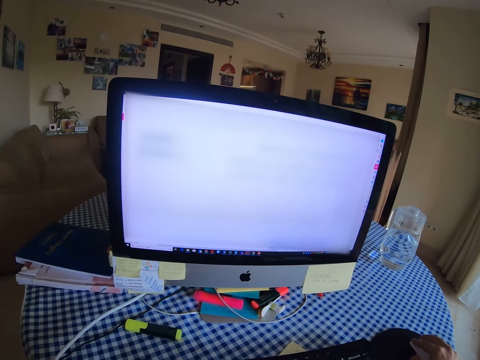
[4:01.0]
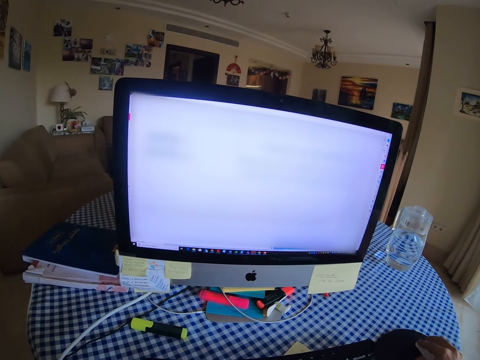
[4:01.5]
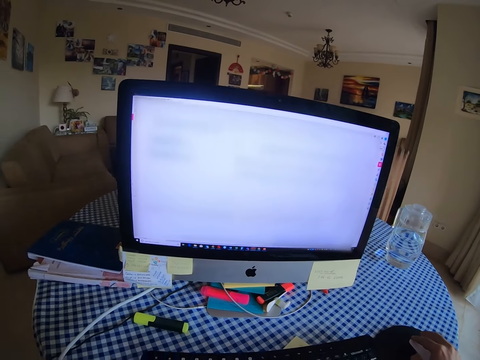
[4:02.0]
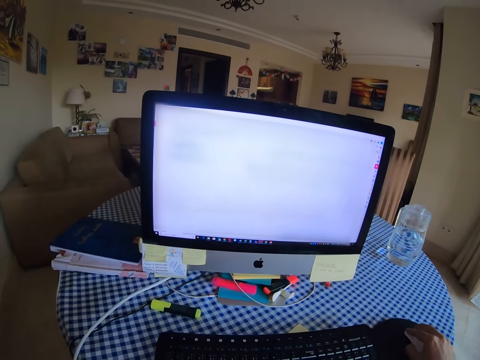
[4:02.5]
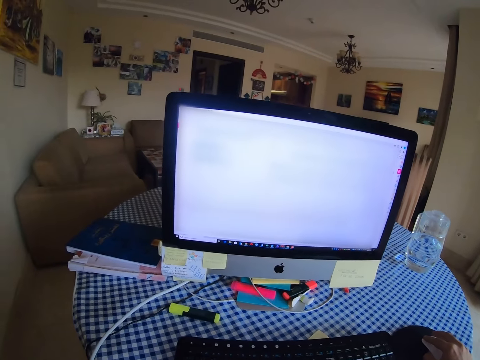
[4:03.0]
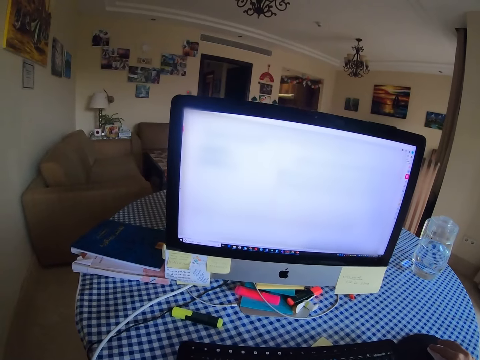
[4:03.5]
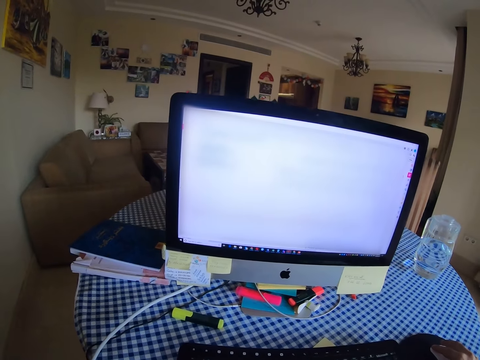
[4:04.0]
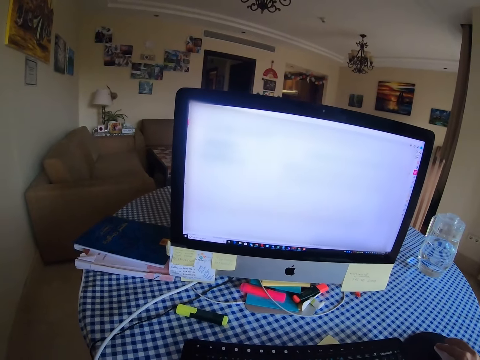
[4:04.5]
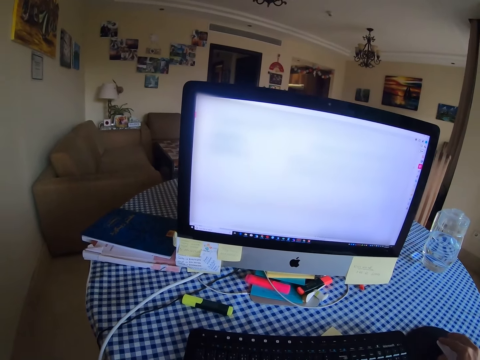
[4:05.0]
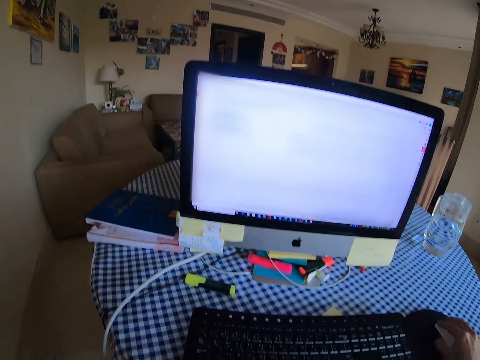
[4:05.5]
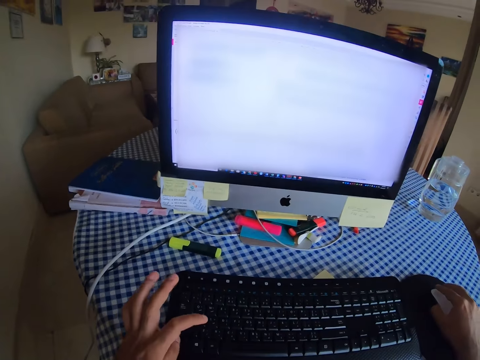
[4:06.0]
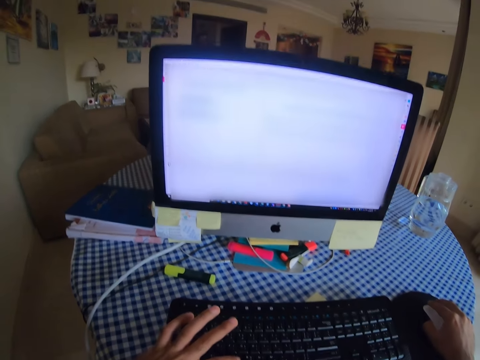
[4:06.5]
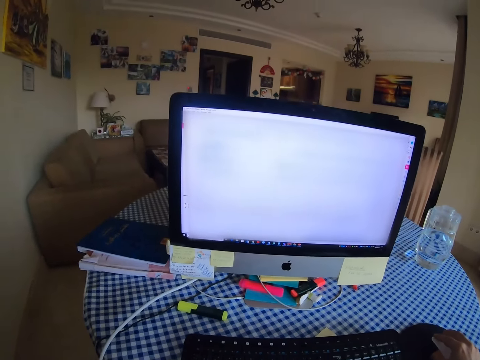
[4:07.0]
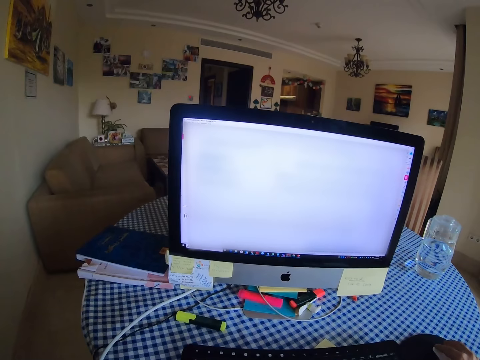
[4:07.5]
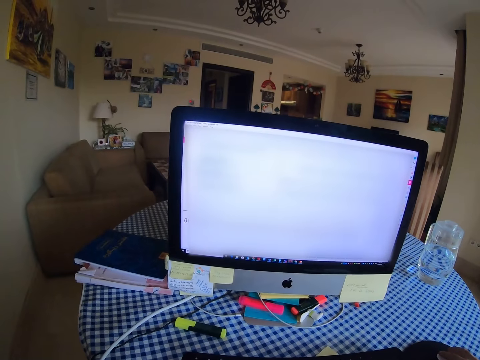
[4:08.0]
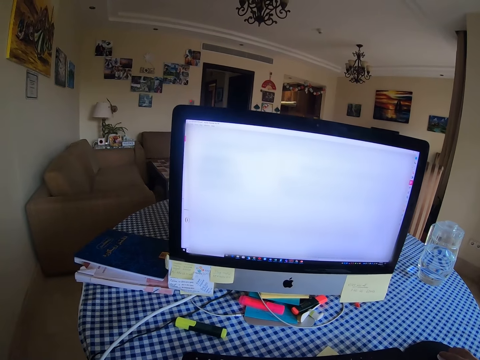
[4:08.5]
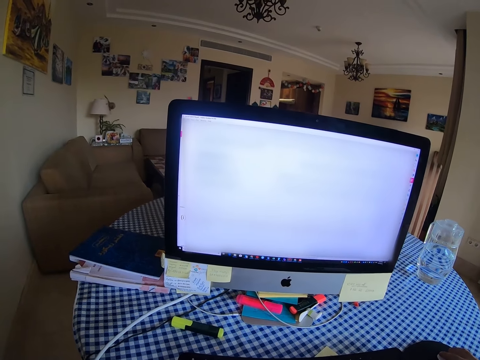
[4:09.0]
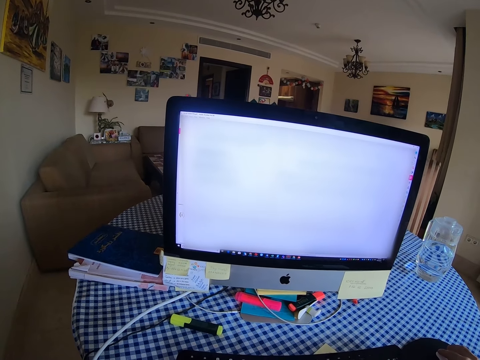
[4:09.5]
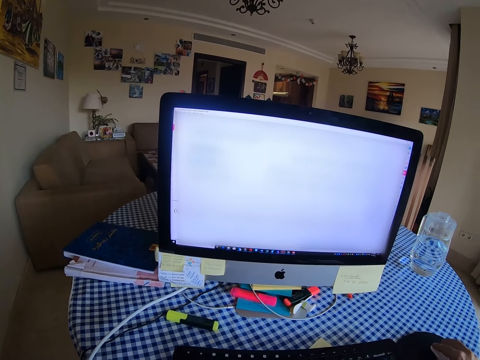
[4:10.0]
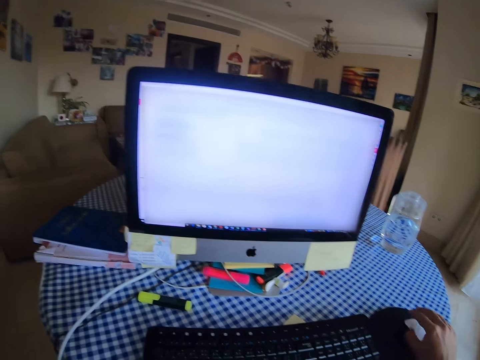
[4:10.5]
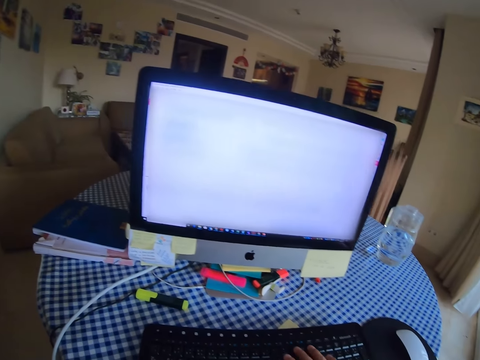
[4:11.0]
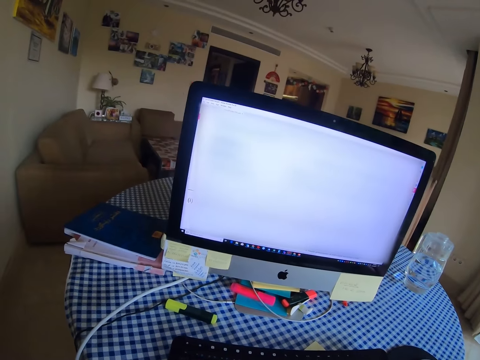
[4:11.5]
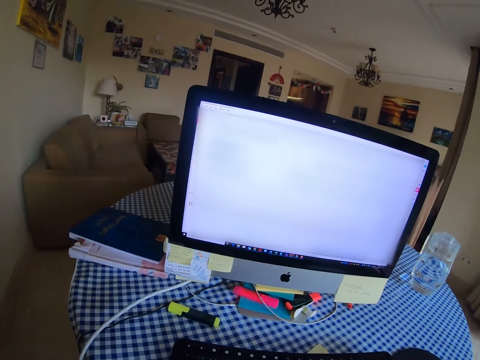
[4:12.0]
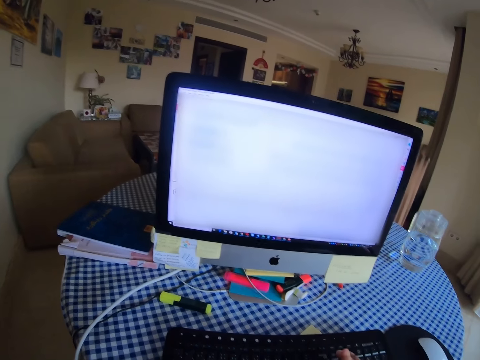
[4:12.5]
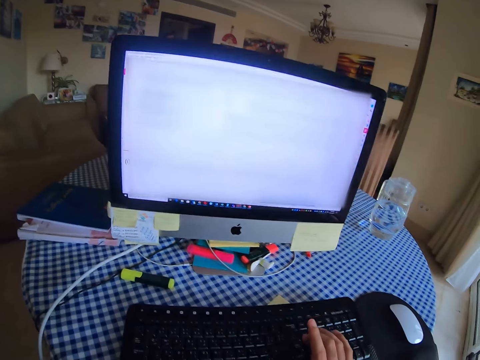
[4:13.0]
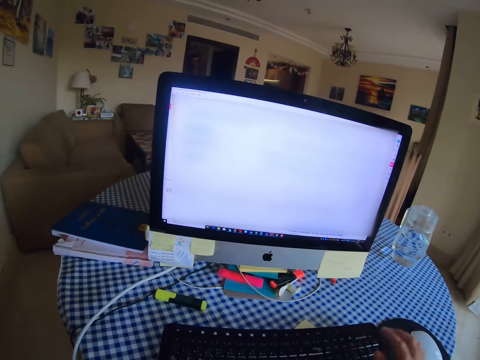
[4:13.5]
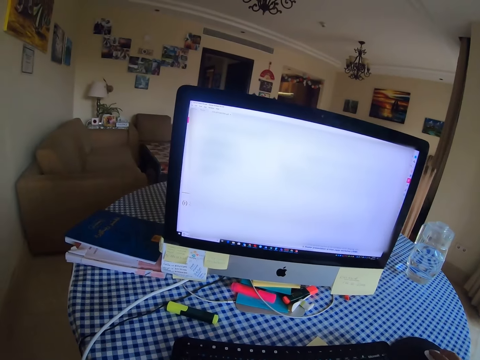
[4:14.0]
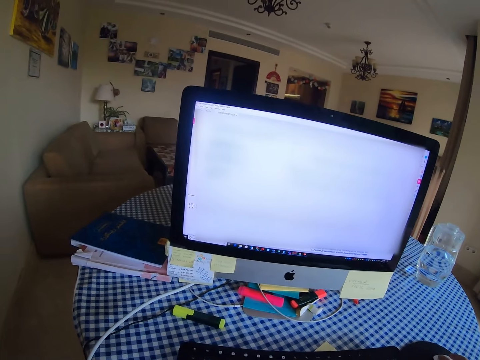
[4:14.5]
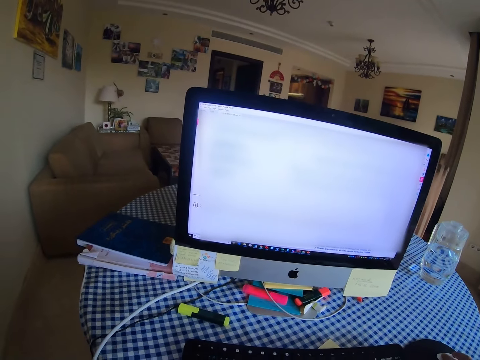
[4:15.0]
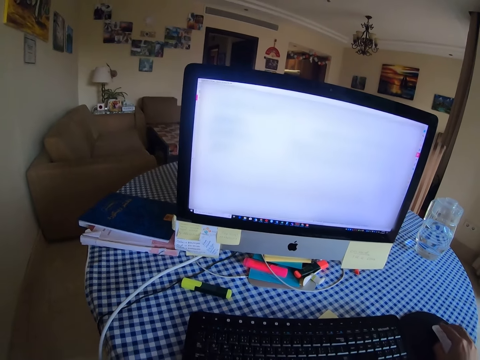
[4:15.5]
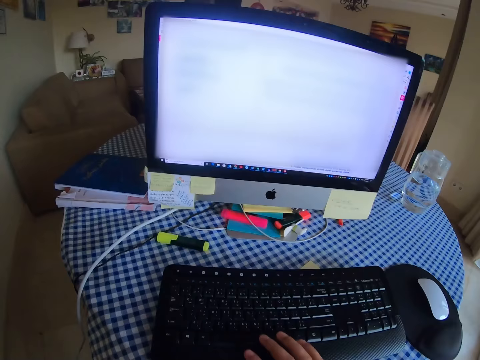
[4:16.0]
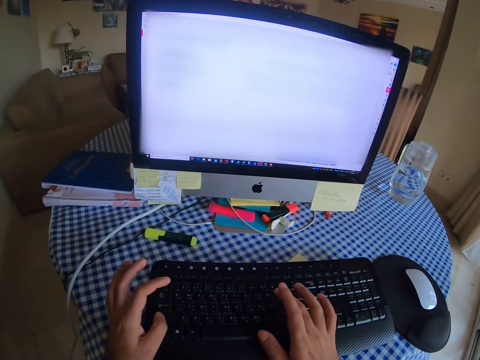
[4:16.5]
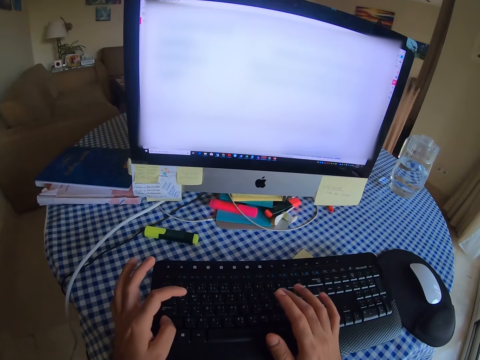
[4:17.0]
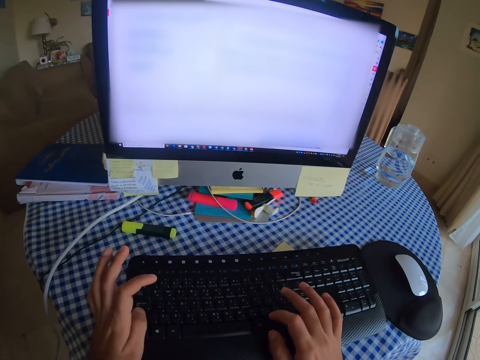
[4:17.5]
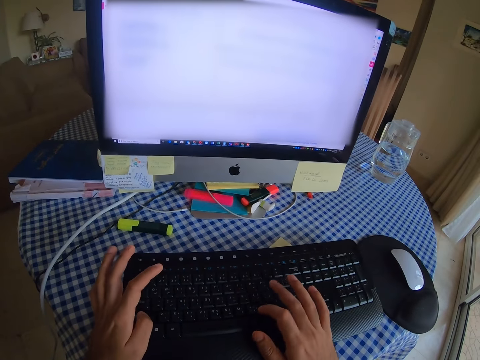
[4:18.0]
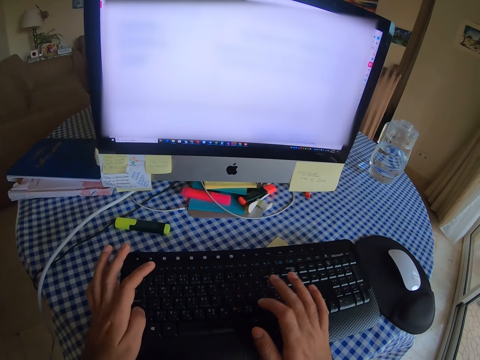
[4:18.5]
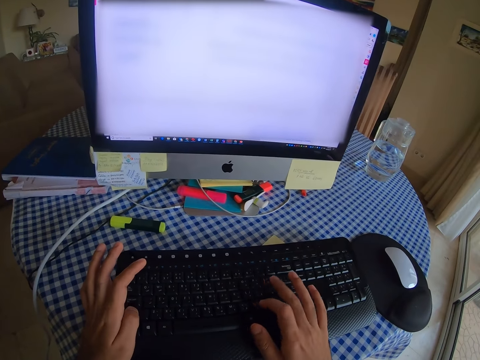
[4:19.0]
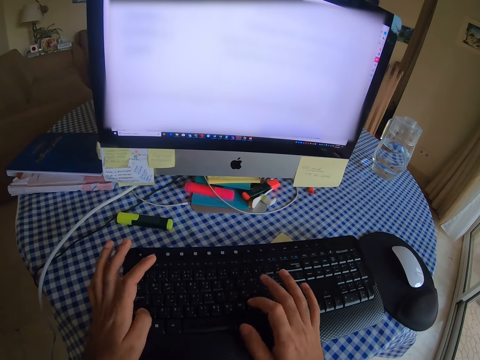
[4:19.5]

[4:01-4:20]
The camera wearer scrolls the computer with a mouse. They press the keyboard. They look at the computer. They type on the keyboard. They scroll the computer with the mouse. They hold the mouse. They type on the keyboard.

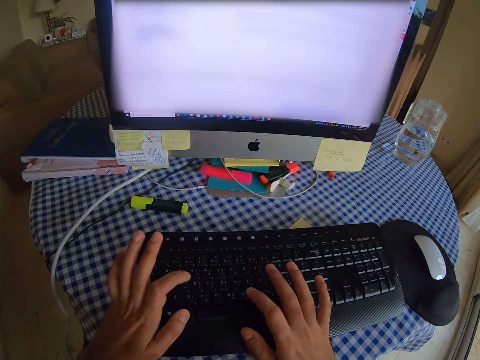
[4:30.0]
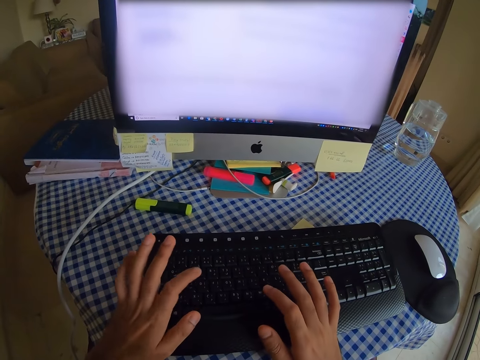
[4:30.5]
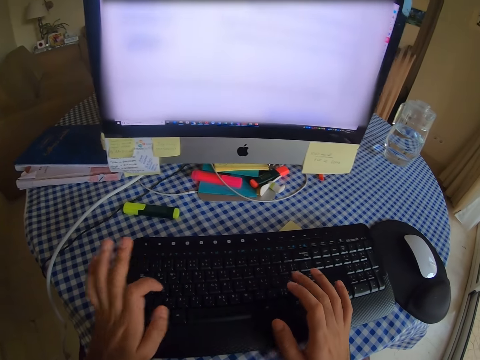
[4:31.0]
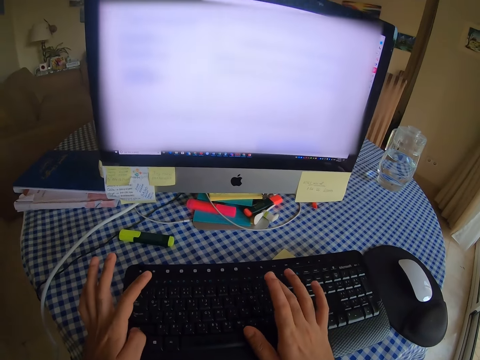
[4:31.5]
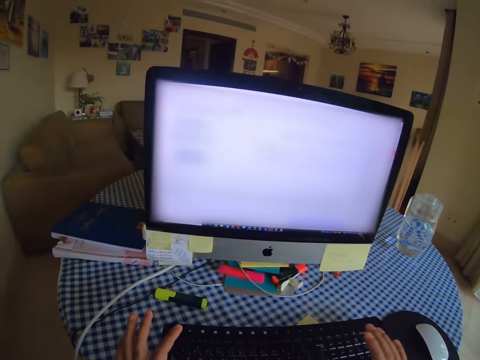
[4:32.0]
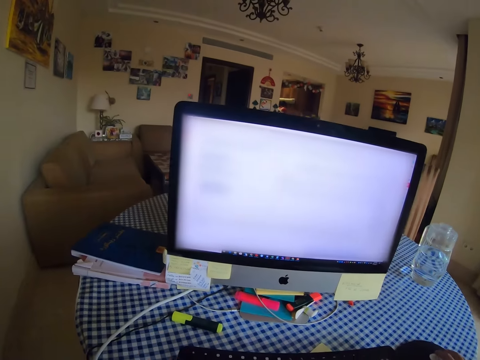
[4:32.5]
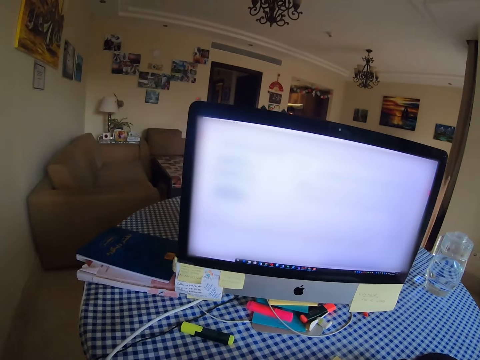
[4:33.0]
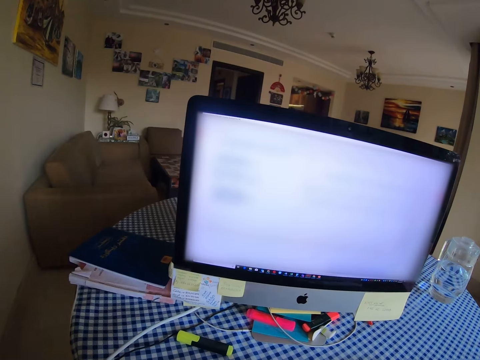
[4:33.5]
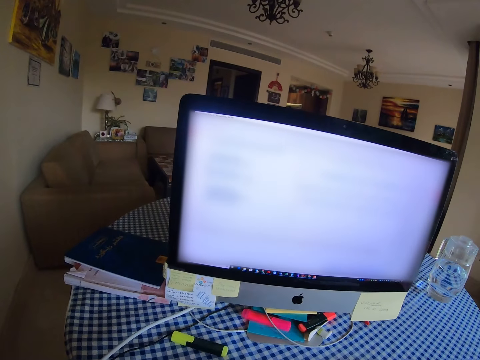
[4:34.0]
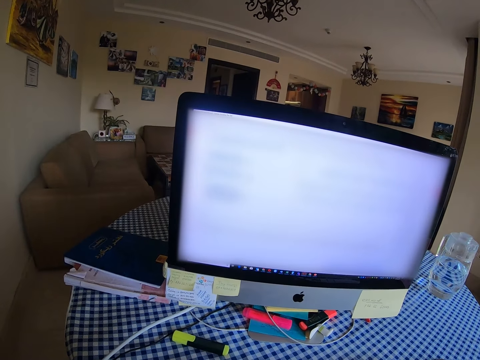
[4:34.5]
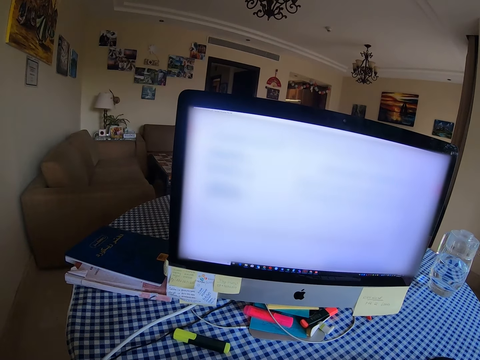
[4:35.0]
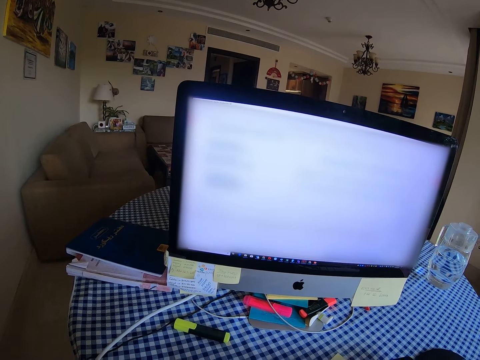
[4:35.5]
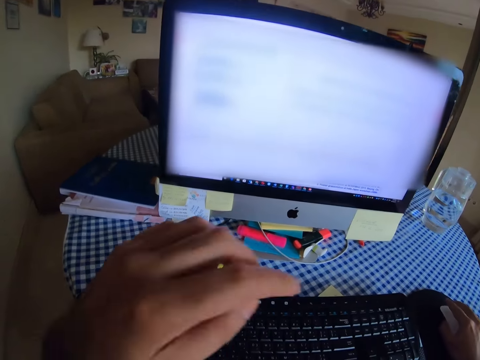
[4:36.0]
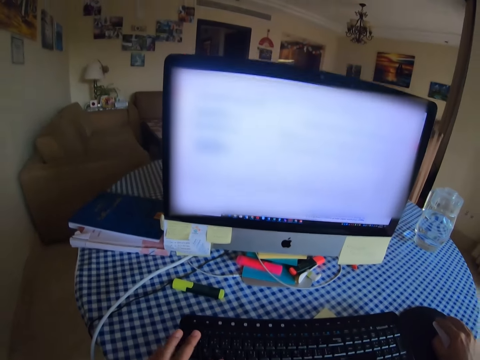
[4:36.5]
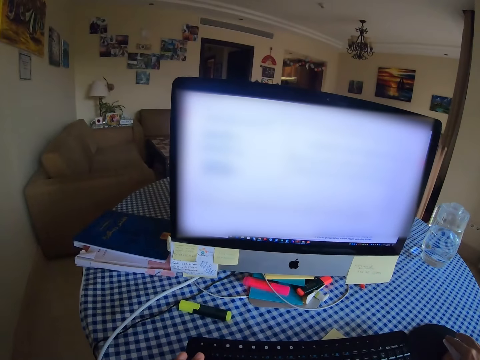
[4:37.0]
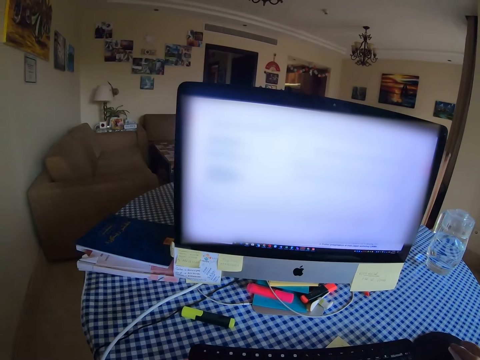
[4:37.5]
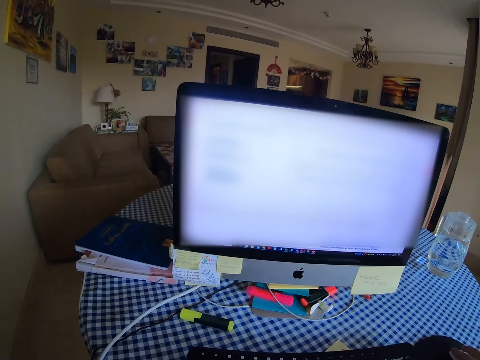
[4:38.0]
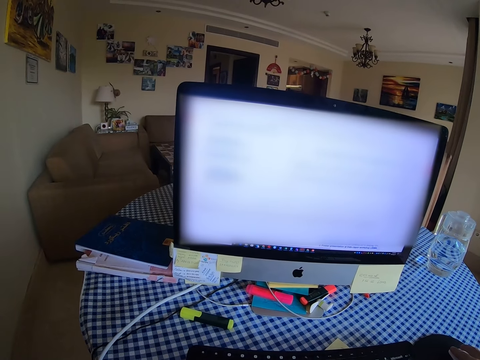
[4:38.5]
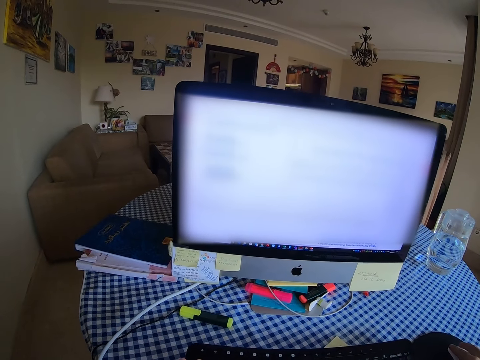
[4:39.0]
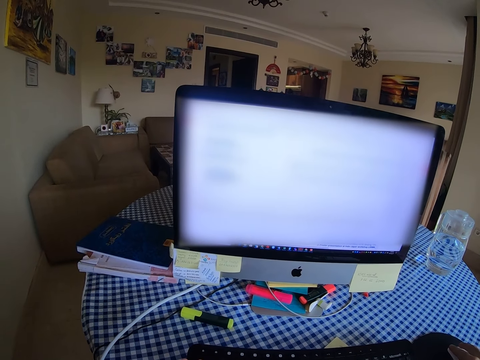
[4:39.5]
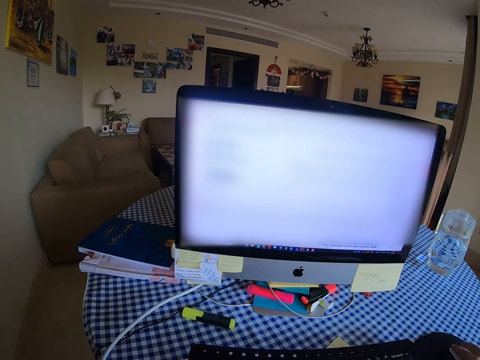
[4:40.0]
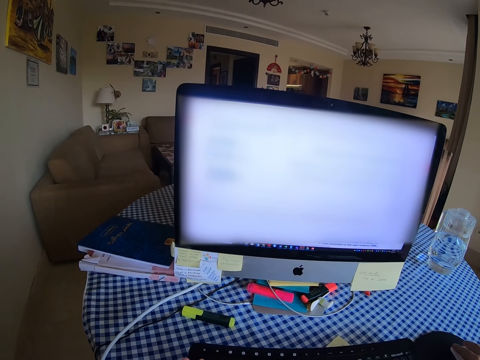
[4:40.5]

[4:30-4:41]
The camera wearer holds a mouse. They look at the computer. They move the left hand. They scroll the computer with the mouse. They type on the keyboard.
